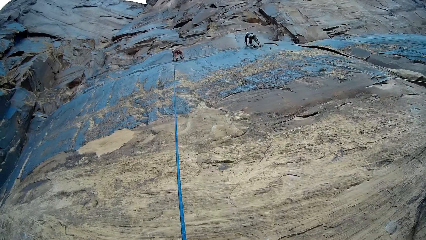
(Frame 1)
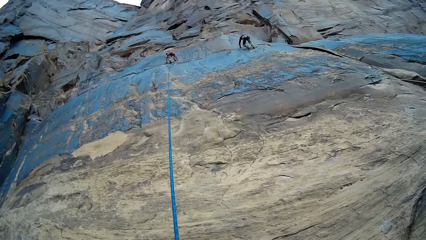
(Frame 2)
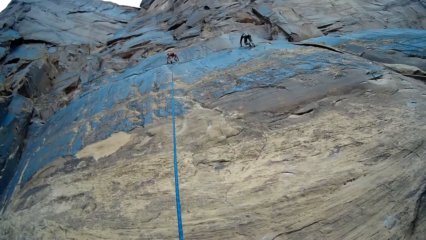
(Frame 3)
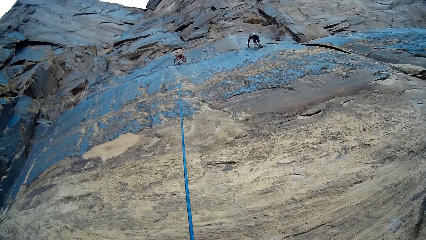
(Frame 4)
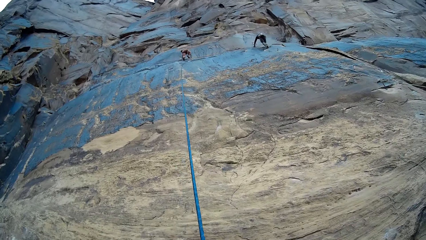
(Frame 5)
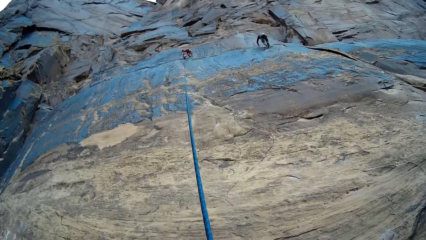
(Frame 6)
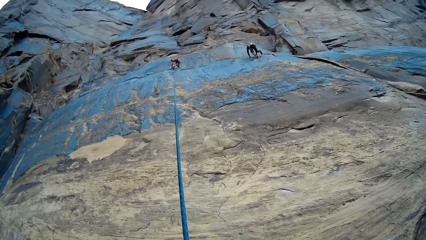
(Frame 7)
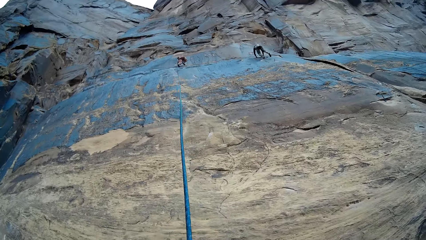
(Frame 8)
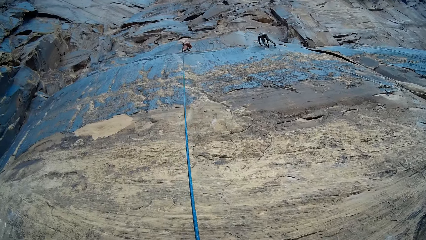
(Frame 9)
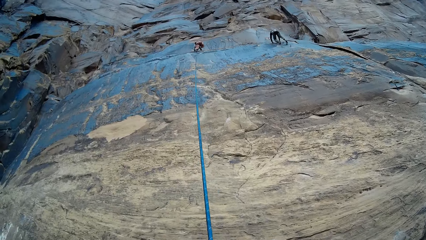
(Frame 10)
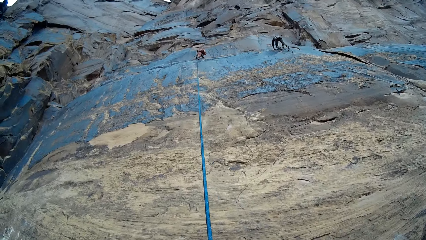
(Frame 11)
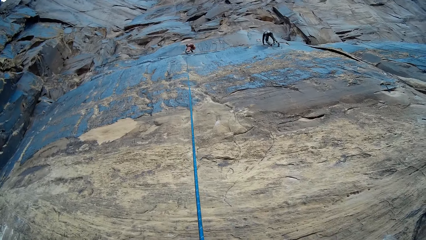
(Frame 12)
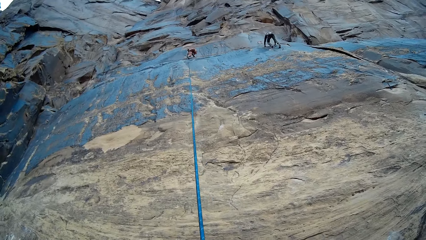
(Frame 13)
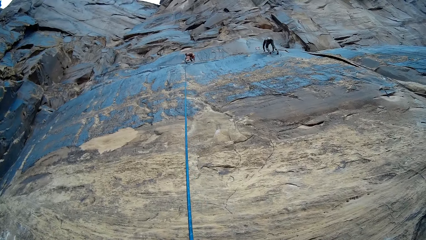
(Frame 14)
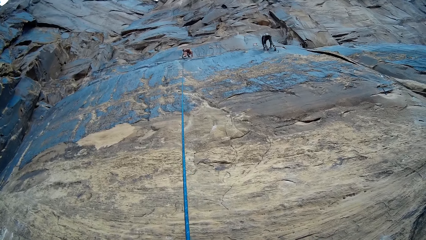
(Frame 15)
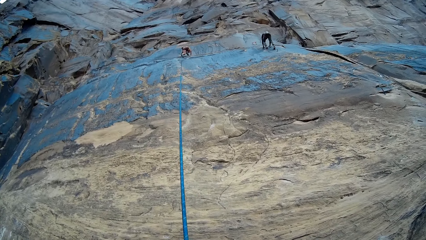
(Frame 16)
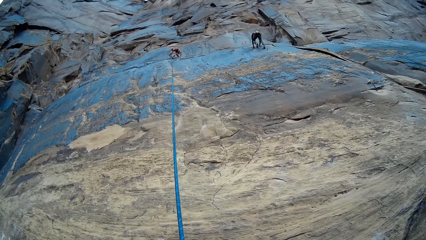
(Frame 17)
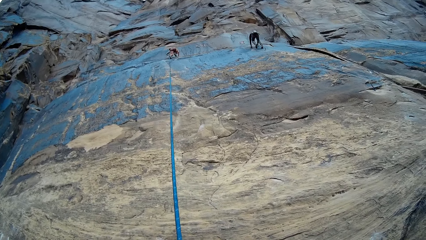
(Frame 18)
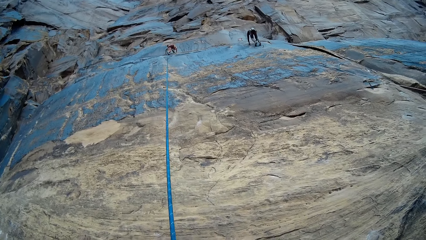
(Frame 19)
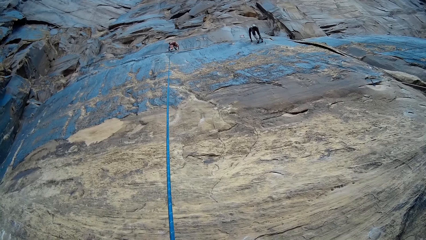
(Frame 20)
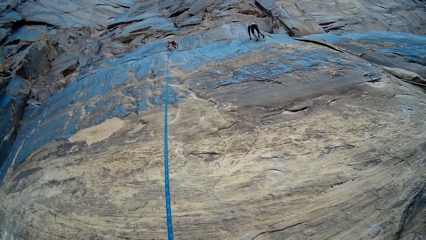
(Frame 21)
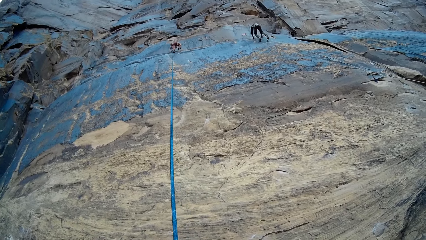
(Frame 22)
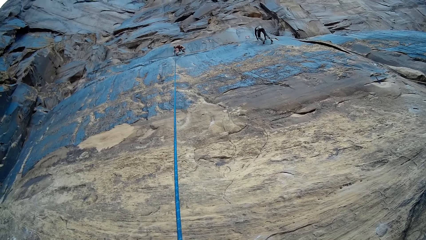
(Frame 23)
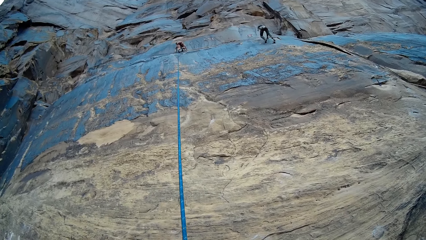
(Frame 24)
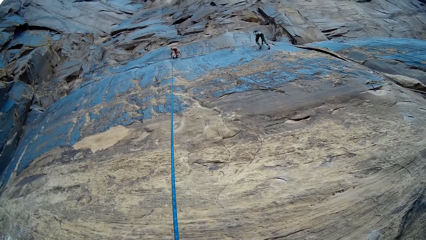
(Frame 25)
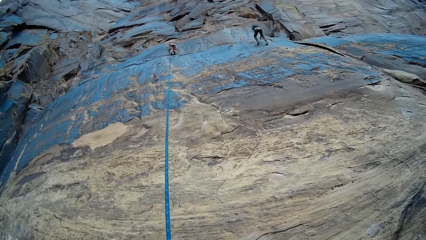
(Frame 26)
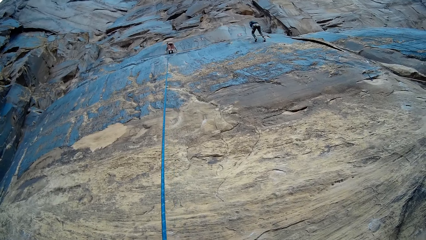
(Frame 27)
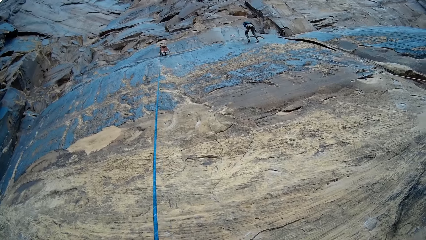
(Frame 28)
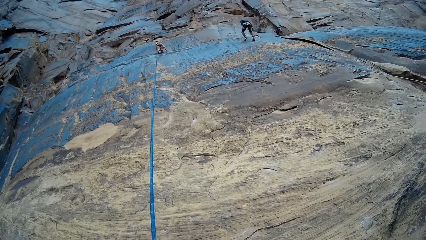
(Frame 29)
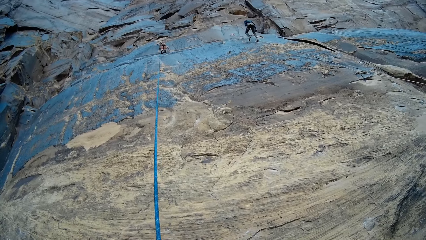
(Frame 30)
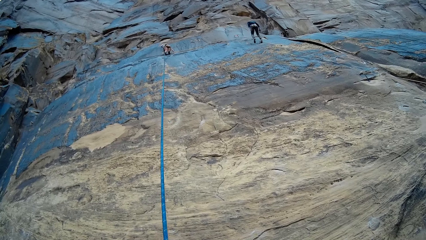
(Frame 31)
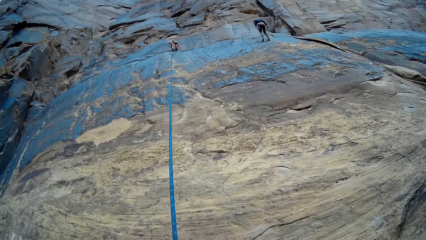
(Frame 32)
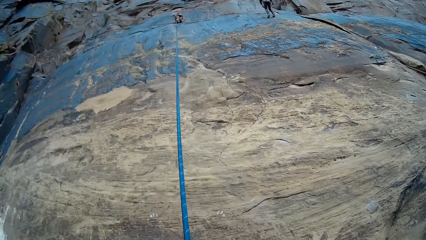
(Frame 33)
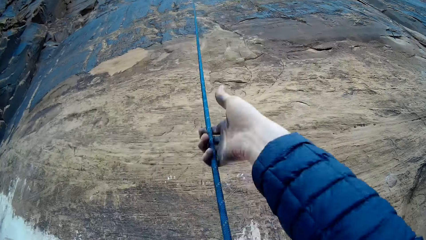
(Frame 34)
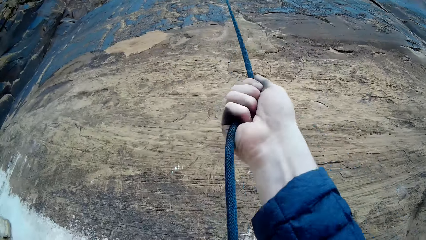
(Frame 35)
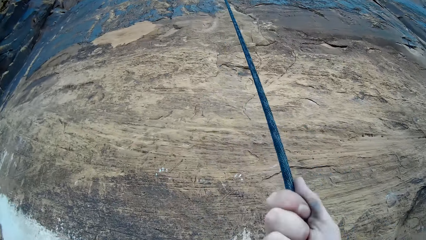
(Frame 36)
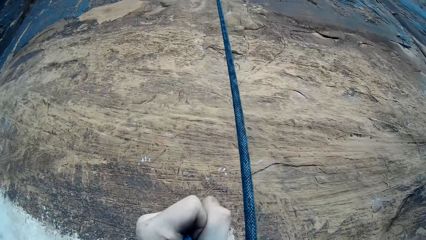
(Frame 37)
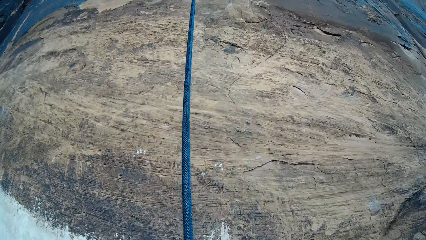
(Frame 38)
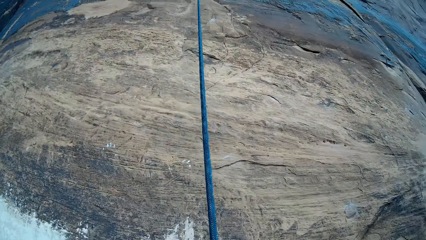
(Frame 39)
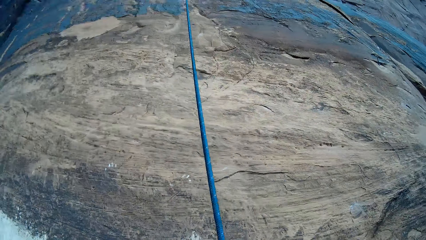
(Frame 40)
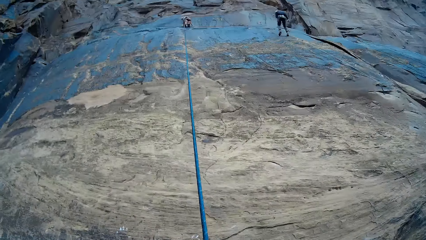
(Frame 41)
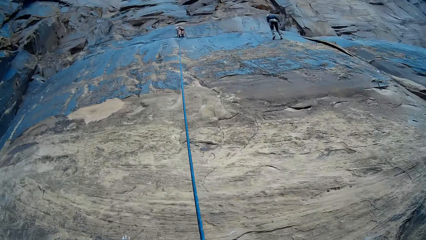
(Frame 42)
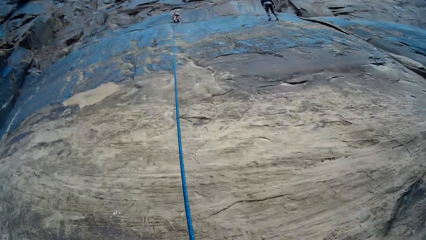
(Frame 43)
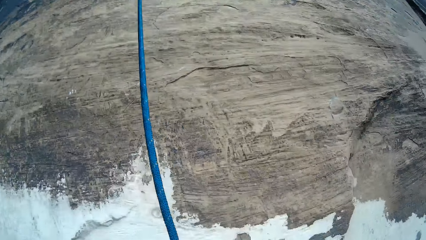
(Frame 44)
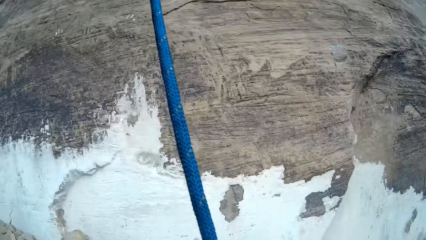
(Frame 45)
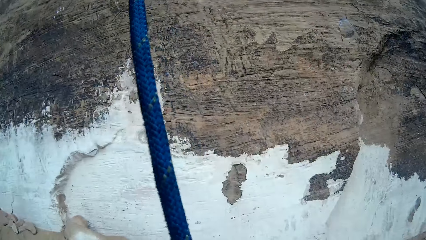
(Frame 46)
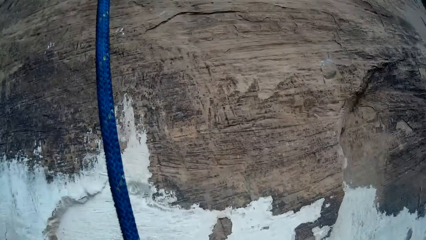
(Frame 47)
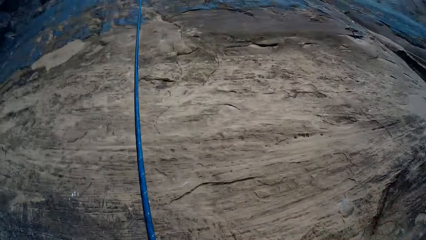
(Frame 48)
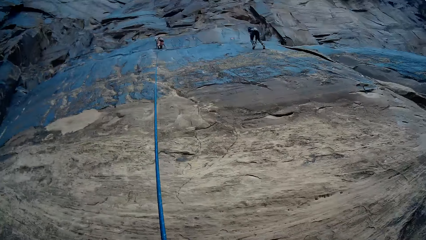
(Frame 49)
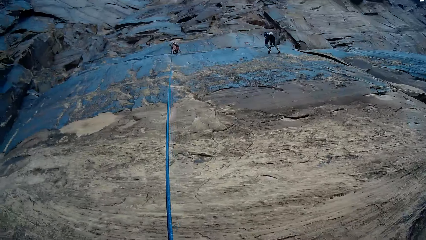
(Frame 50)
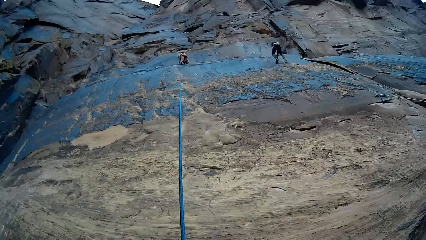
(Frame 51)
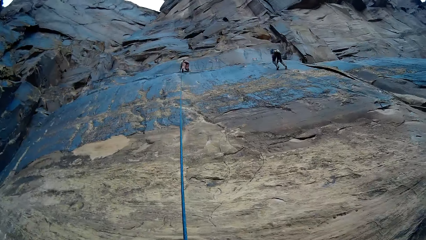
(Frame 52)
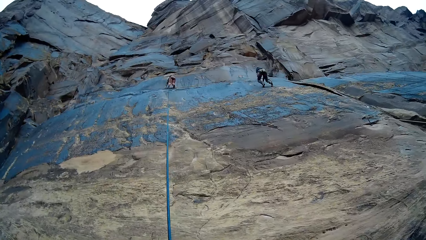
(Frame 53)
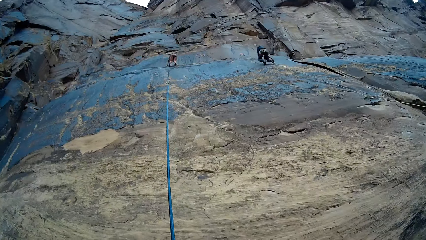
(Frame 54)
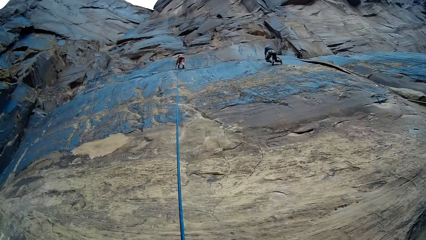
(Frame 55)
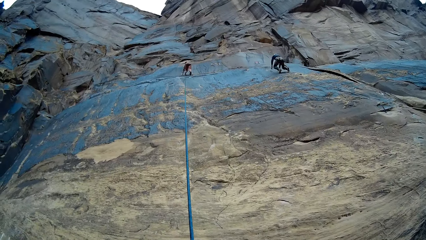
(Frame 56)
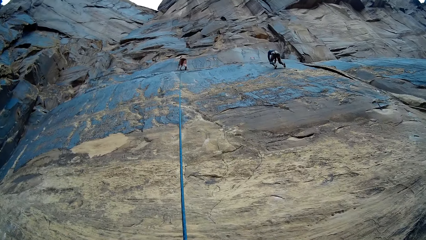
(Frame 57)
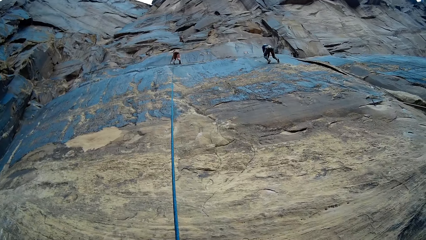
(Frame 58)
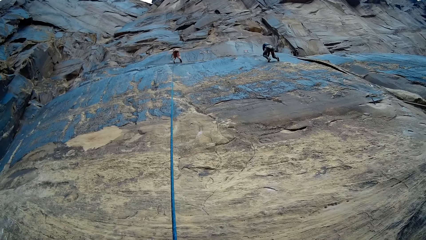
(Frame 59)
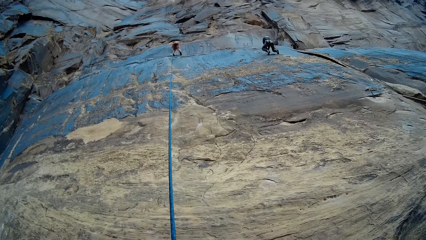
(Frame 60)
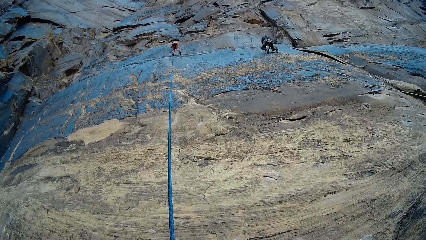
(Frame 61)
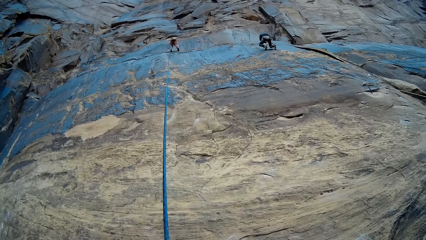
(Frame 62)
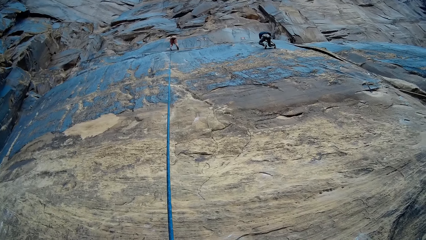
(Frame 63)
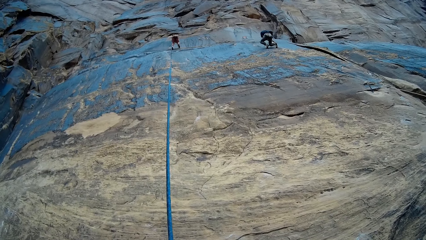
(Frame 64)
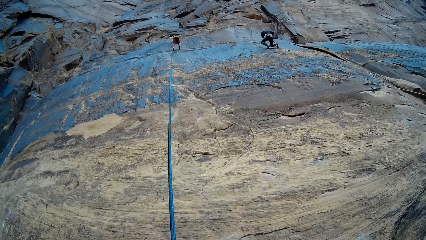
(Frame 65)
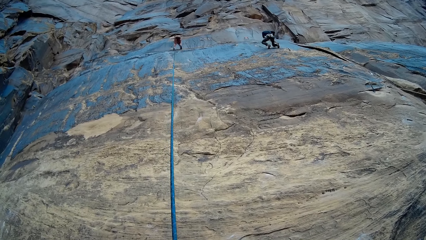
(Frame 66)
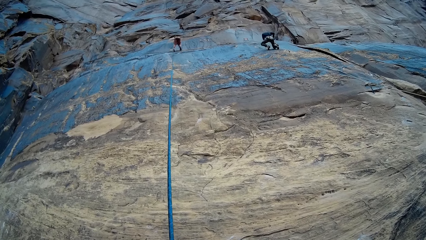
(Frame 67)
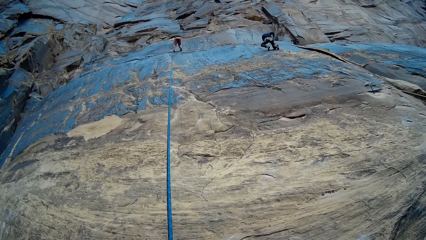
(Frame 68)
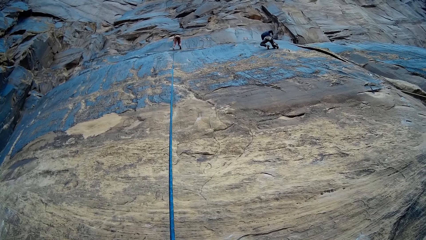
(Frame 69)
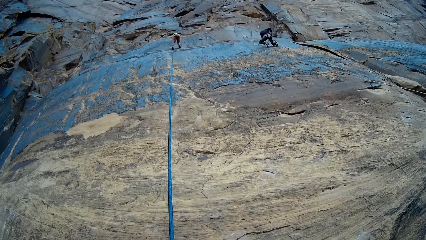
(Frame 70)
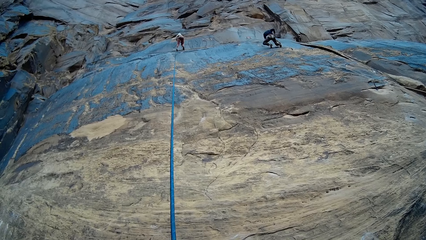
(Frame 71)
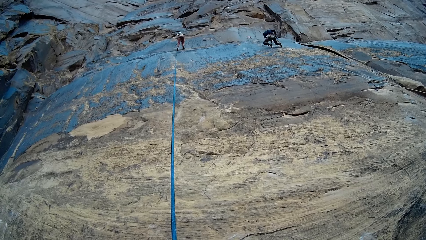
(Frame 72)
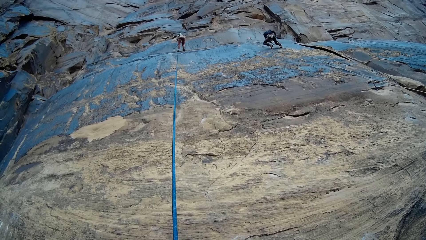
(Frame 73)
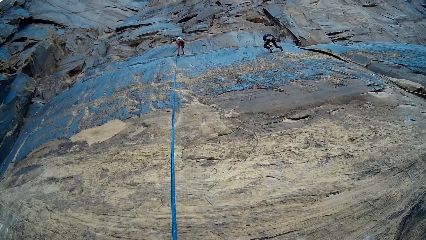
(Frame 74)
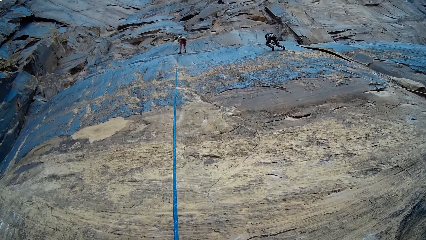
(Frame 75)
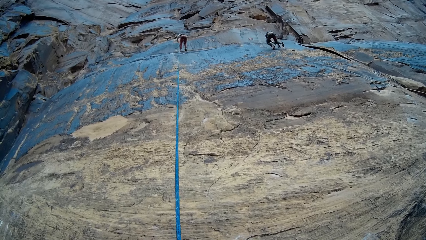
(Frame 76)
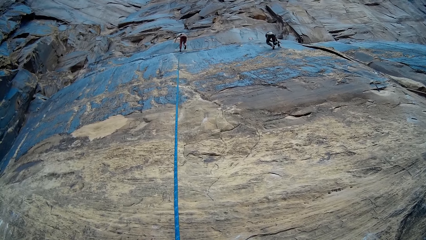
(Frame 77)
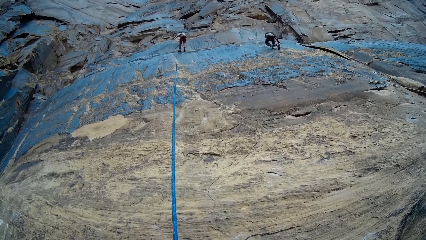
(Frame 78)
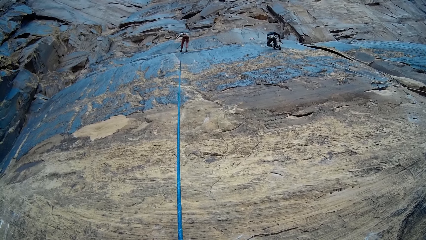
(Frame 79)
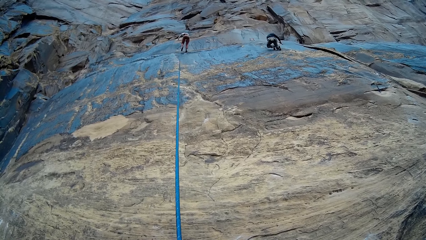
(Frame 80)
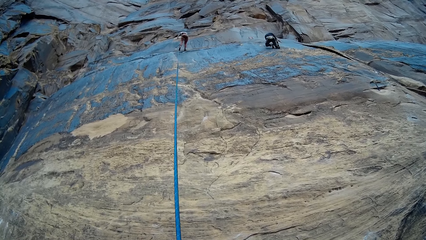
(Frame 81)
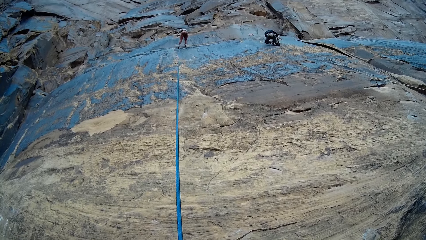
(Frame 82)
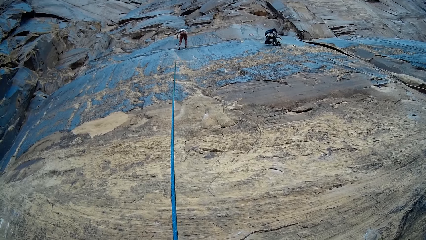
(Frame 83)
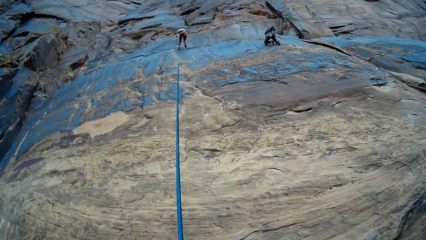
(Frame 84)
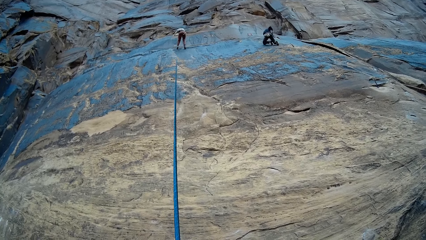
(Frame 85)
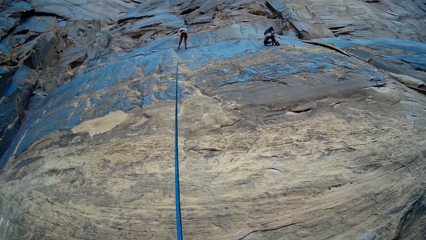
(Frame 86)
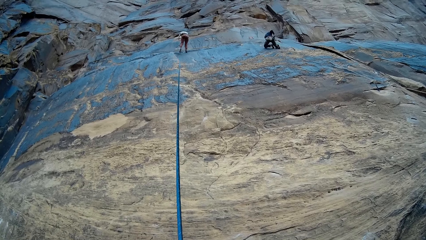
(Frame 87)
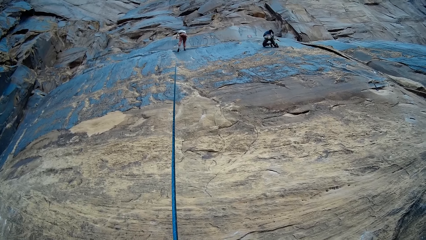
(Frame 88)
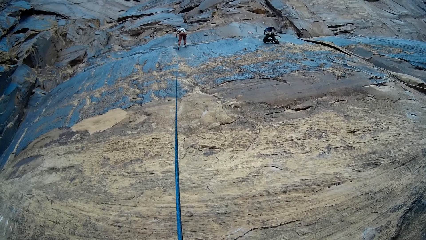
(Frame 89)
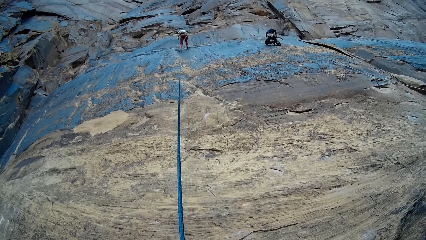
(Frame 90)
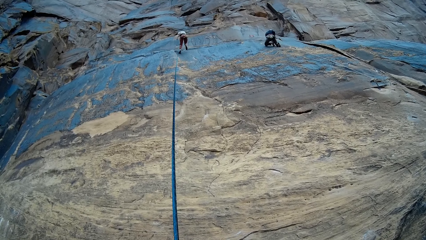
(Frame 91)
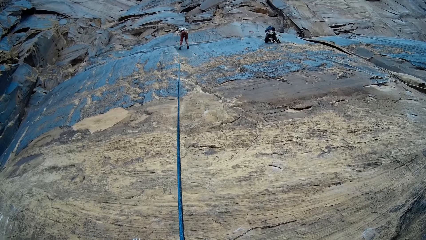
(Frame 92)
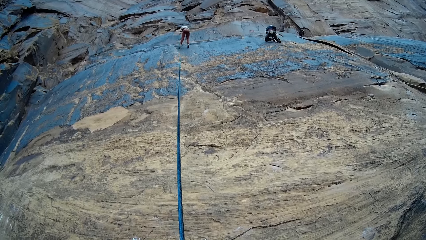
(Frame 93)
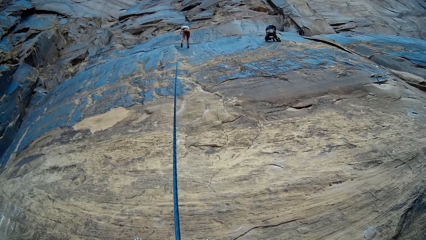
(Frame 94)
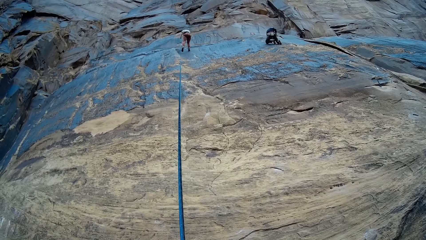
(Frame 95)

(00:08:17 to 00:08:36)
A lady descends from the rock. A climber descends the mountain with the set rope with both hands. The camera wearer pulls the climbing rope. The lady descends from the rock again. The climber descends from the rock again. The climber ties the set rope to a hook in the mountain with both hands. The lady suspends from the mountain with her set rope with both hands. She descends the mountain with her set rope in her right hand.
